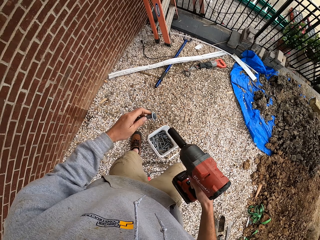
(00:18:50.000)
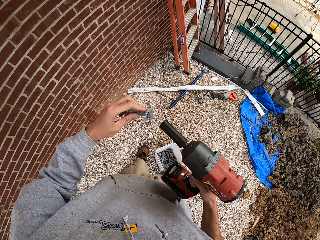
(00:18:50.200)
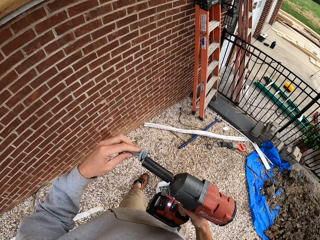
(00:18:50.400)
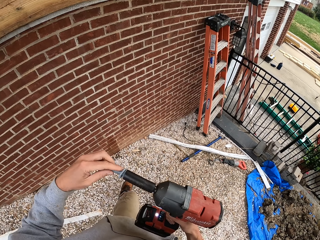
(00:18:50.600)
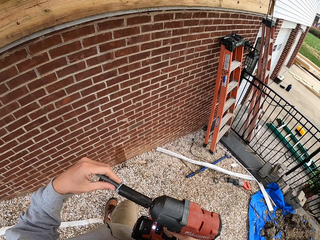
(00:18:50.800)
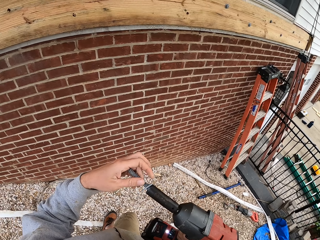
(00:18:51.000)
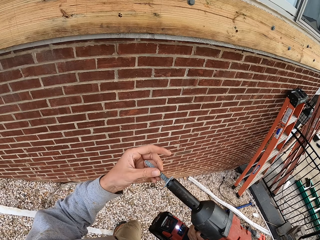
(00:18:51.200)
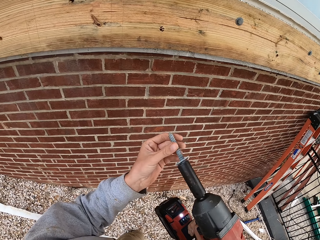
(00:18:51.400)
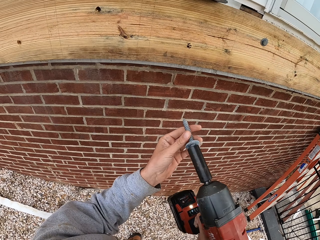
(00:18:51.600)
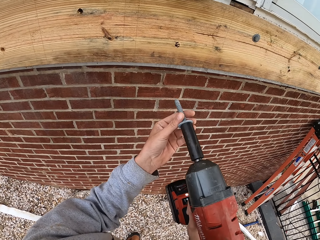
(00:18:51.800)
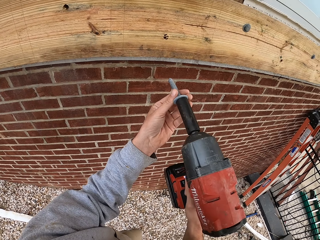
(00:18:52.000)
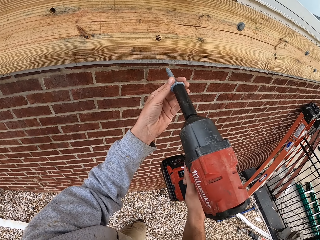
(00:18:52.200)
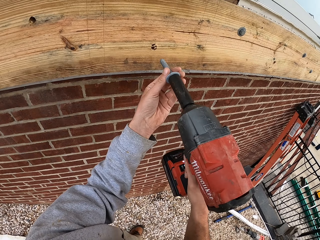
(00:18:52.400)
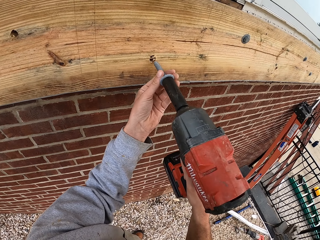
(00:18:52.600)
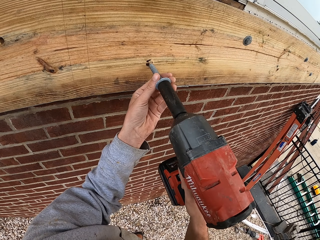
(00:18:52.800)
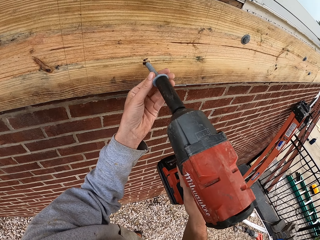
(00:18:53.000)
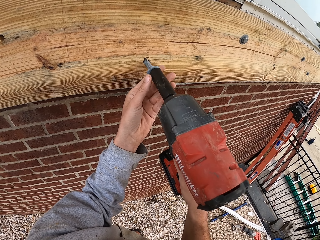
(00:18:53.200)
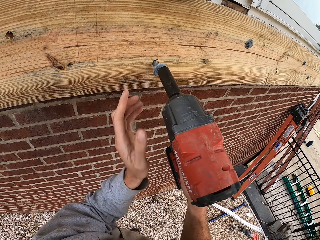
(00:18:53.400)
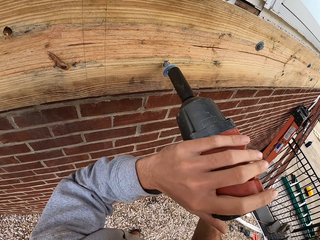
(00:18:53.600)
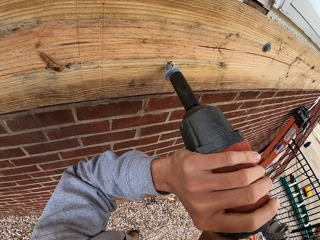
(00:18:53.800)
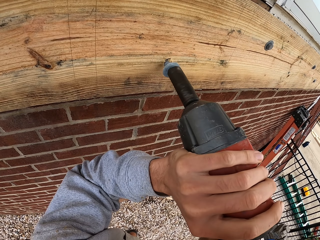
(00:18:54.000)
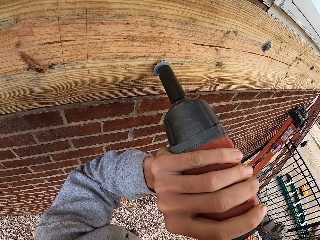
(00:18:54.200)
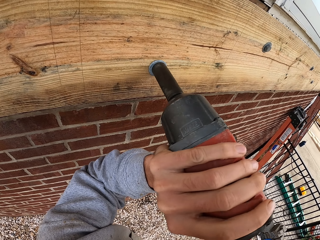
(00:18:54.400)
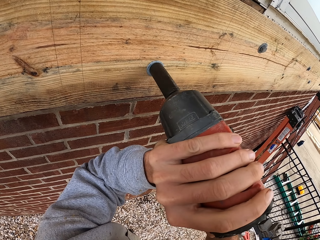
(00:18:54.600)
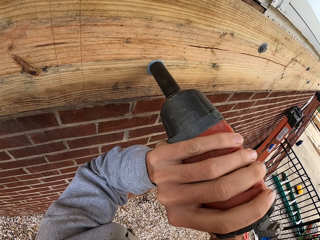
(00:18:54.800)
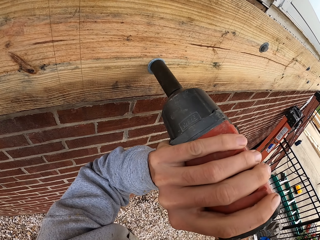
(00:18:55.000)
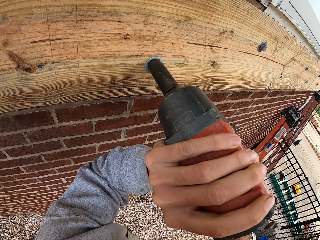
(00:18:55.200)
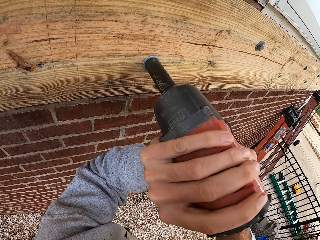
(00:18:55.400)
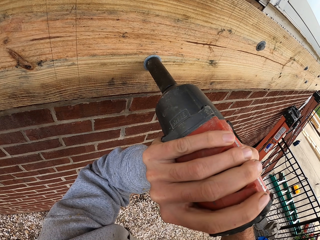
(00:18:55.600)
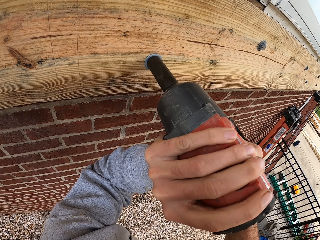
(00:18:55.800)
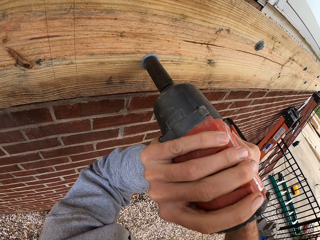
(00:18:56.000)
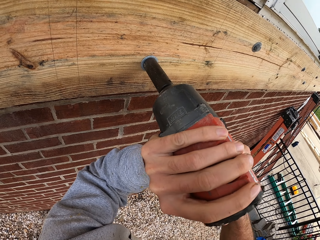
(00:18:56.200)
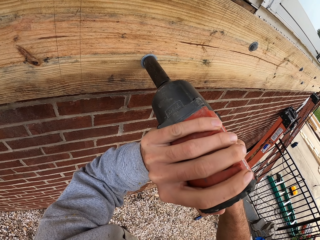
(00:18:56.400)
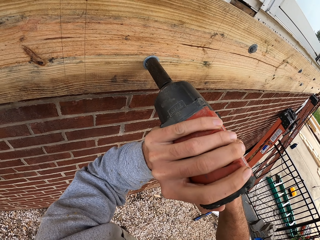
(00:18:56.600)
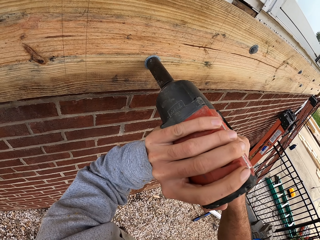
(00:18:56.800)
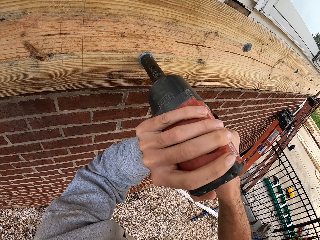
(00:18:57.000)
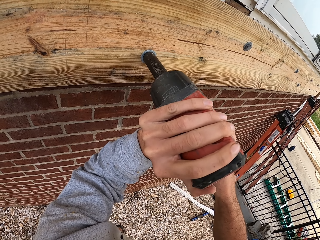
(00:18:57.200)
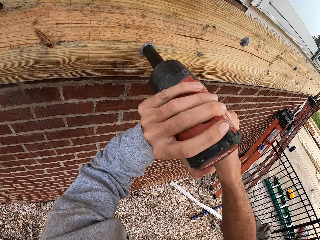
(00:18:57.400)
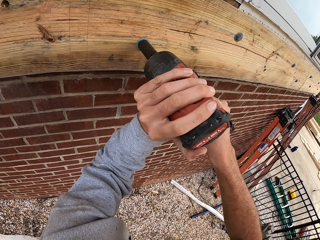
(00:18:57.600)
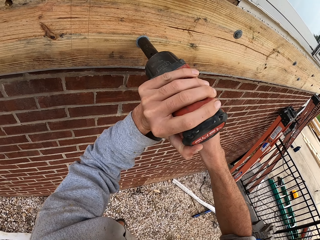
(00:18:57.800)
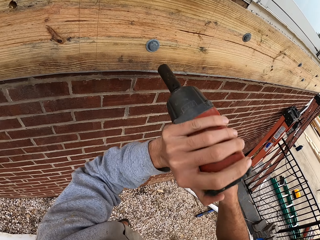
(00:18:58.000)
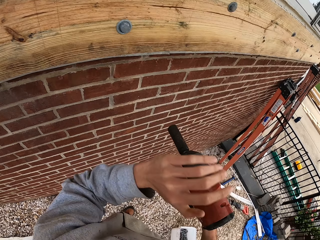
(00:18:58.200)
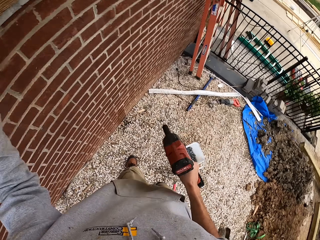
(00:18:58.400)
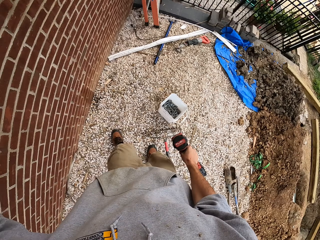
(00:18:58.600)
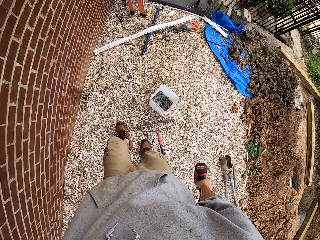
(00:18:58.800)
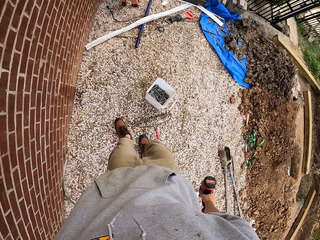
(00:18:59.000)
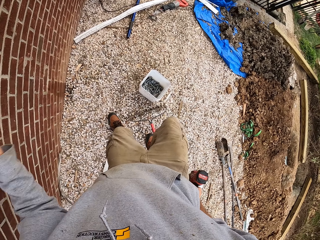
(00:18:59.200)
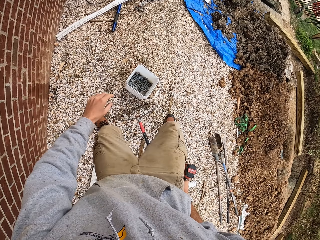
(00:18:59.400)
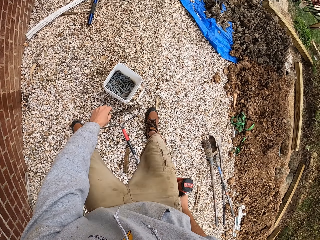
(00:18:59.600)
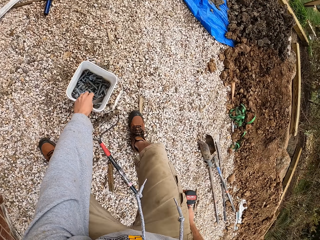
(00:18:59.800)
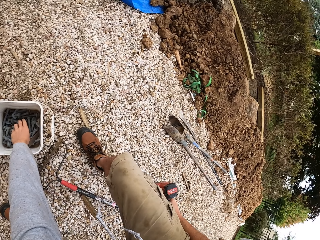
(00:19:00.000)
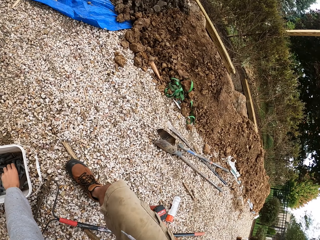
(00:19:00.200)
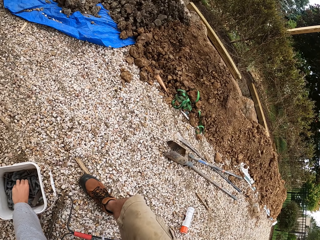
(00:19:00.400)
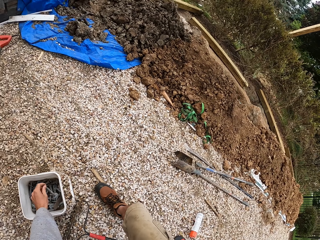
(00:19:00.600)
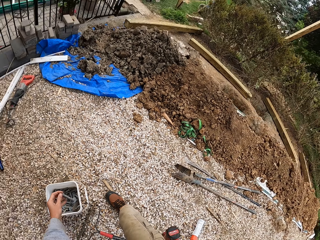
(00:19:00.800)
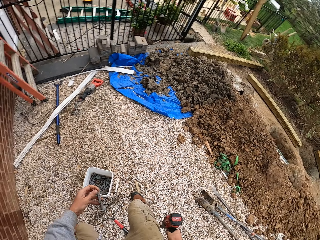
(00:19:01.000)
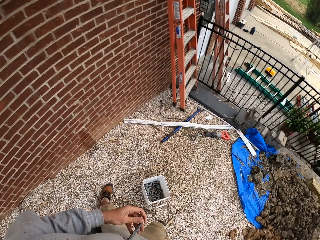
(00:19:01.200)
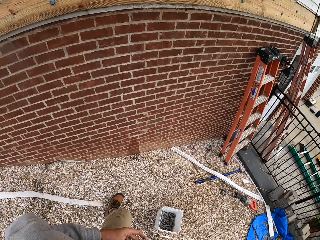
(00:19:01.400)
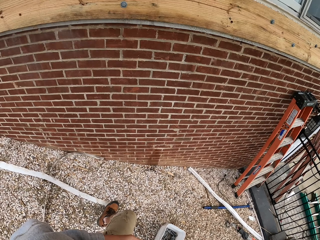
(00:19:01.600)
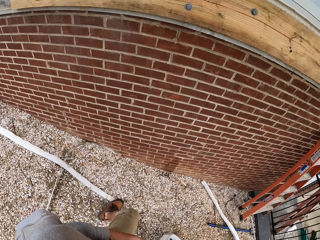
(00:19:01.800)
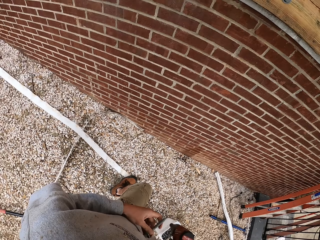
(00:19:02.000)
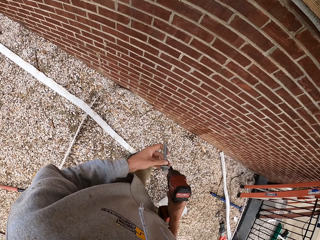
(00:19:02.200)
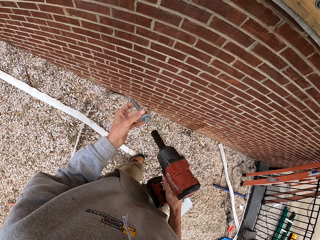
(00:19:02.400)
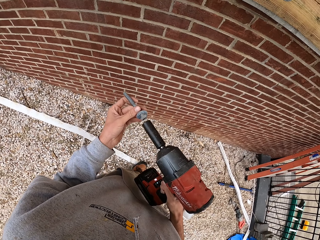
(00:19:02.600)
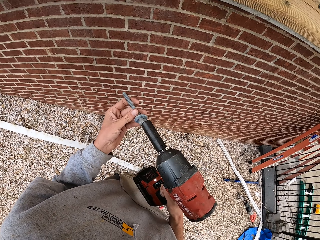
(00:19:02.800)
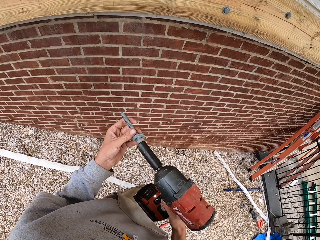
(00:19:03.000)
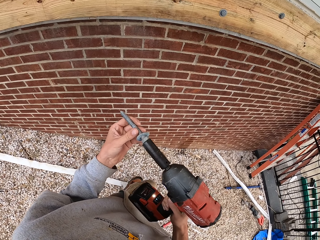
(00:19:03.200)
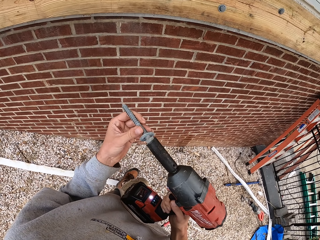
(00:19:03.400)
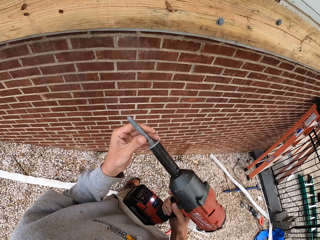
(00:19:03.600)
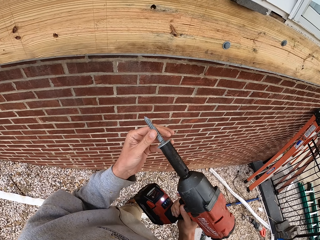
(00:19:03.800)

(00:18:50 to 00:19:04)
The camera wearer fixes a screw on an impact gun. They clamp a wood frame on a wall using an impact drill. They are drilling the wall. They are holding the driller downwards. They pick a screw from a bucket. They fix the screw on the impact gun.

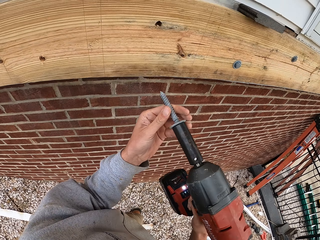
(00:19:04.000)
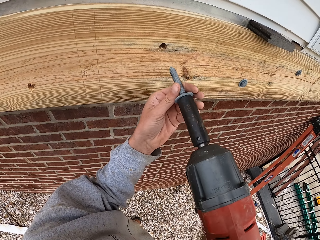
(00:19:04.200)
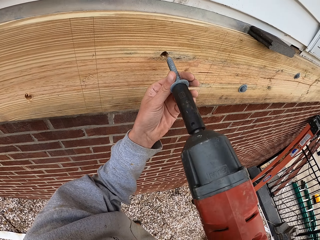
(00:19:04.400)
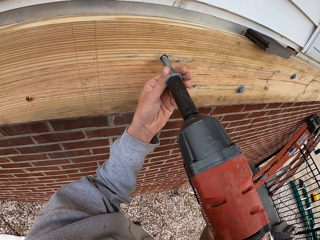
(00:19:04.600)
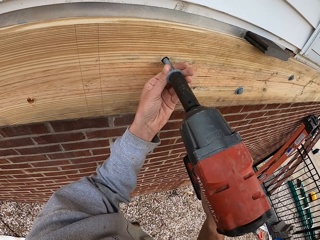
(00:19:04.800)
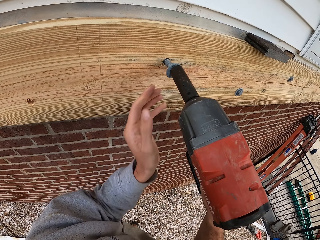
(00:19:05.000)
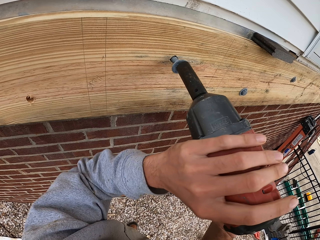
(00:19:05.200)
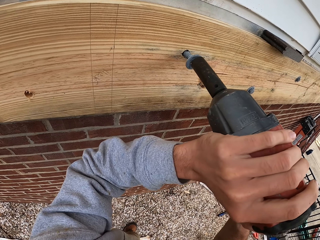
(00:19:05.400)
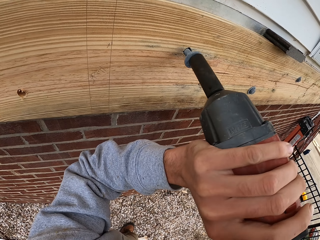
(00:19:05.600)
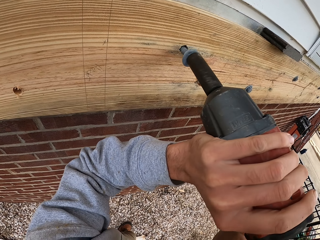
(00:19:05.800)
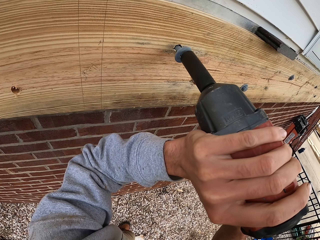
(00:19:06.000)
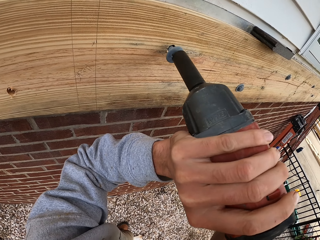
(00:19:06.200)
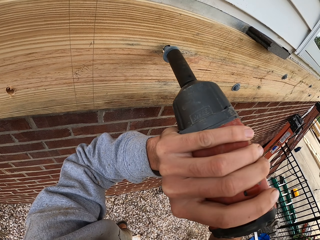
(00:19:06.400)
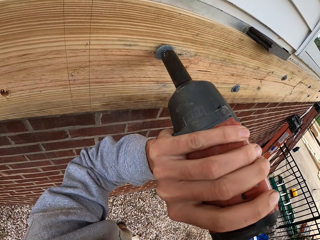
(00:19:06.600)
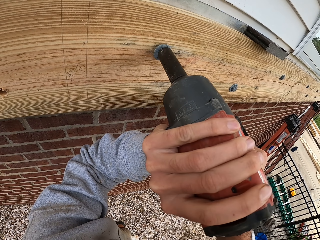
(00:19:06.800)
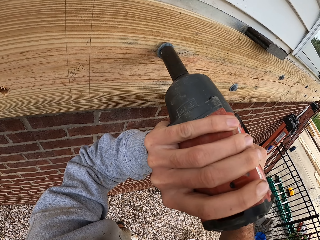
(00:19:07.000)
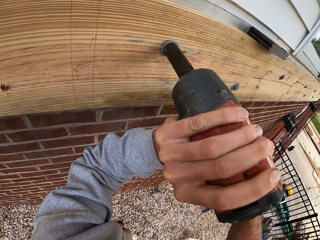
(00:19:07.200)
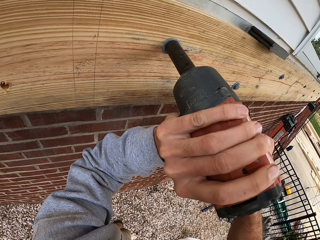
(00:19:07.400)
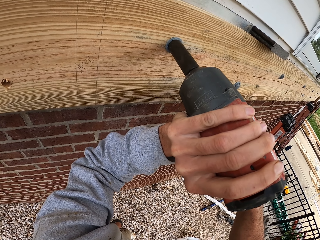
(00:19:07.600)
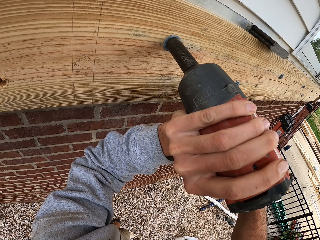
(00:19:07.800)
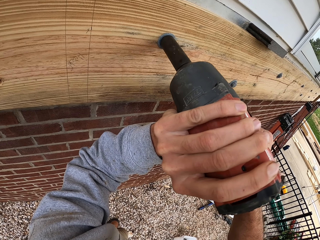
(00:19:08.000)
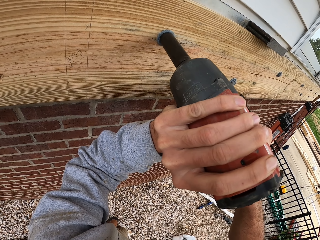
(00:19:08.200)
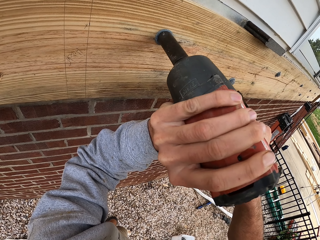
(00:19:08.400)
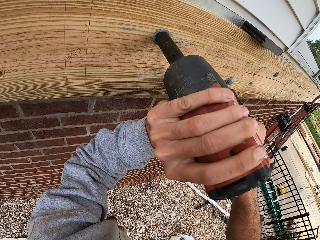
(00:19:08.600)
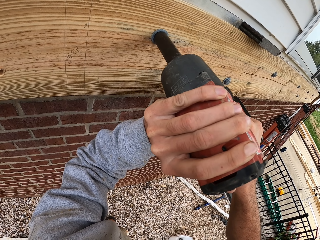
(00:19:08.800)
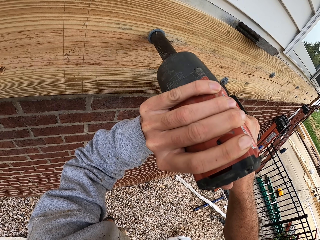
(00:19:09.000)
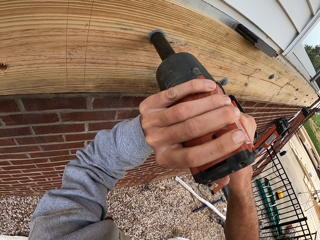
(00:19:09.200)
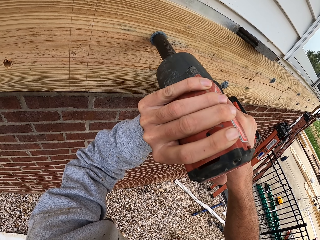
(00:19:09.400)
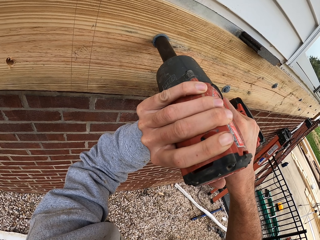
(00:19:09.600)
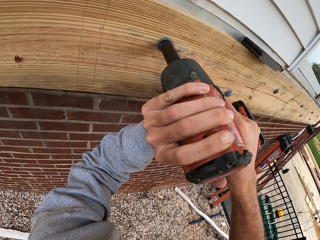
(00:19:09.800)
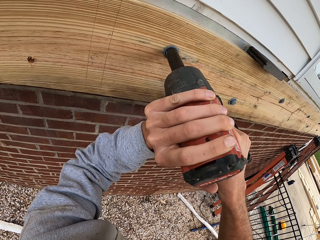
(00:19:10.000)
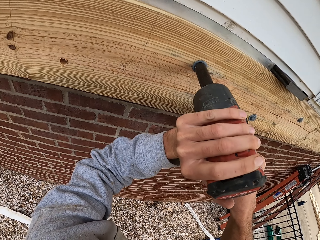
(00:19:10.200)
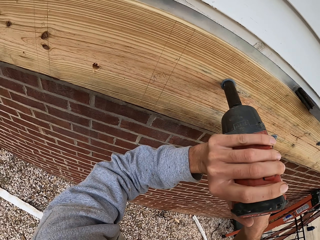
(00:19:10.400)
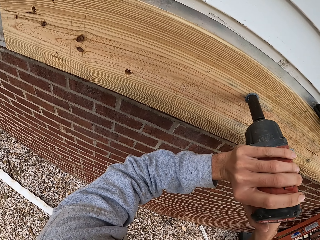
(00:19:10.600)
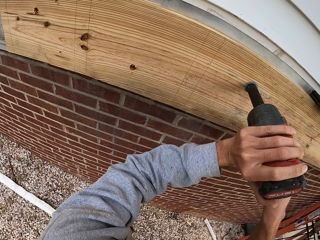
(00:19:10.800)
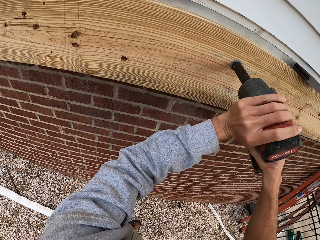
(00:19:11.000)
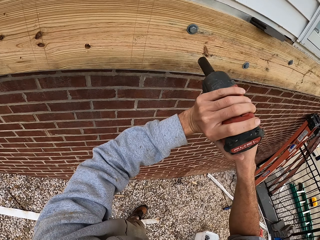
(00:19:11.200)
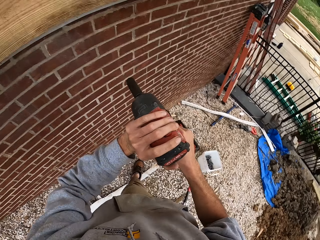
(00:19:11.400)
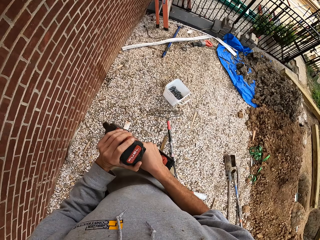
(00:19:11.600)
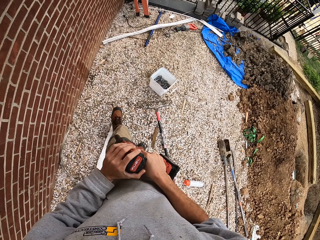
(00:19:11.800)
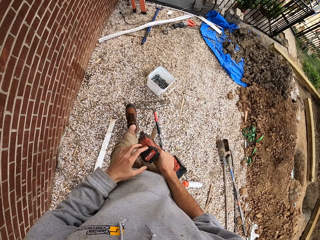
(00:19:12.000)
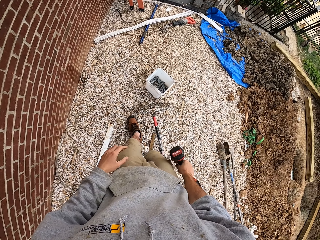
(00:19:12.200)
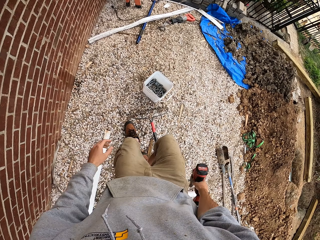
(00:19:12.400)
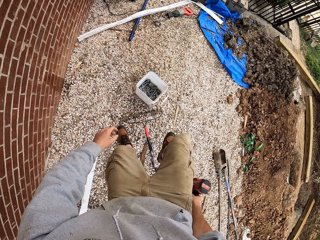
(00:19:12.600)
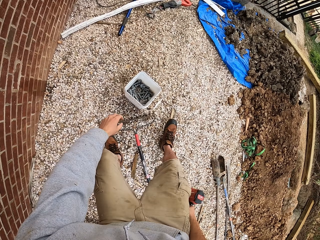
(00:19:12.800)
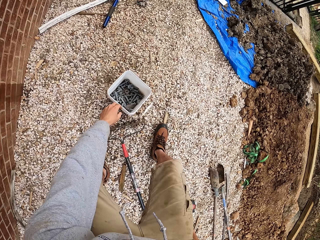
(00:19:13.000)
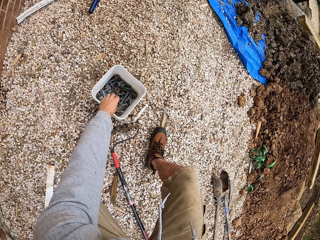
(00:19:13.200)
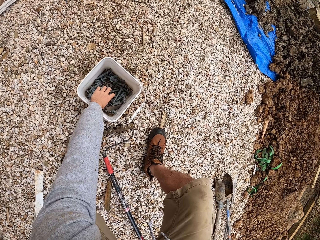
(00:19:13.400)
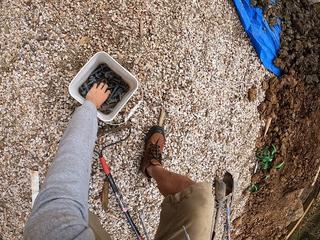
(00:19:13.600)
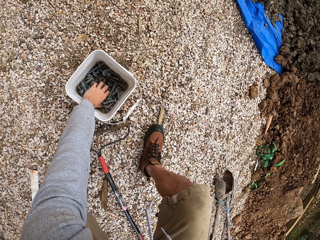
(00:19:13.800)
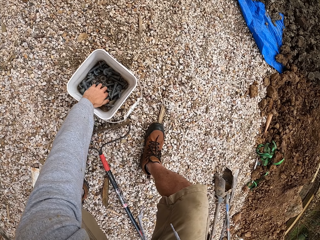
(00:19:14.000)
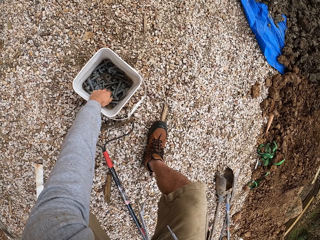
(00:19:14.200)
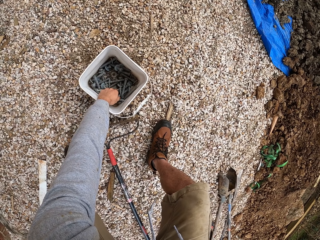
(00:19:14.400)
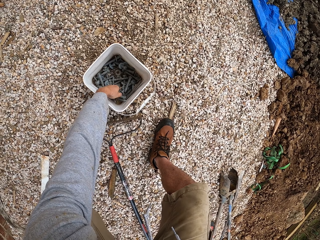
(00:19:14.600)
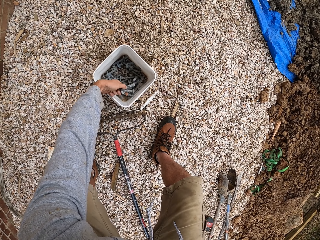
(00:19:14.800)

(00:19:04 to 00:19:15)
The camera wearer clamps a wood frame on a wall using an impact drill. They are fixing nails on a drilling machine. They are drilling the wall. They pick screws from a bucket.
